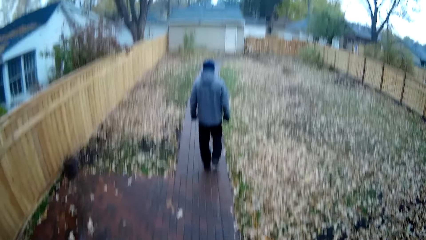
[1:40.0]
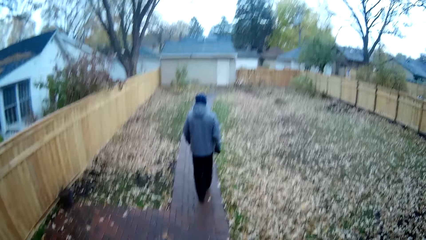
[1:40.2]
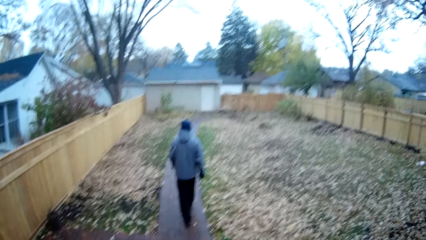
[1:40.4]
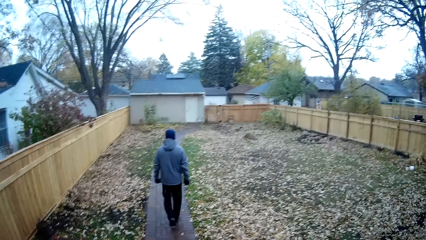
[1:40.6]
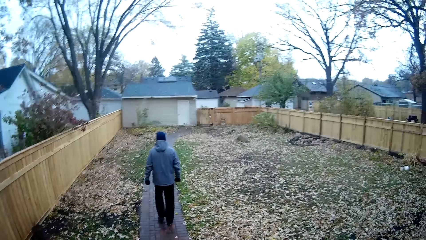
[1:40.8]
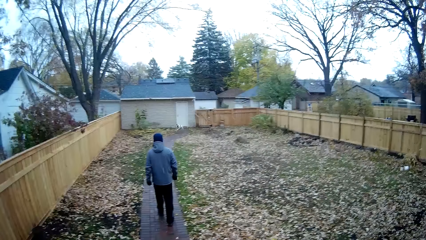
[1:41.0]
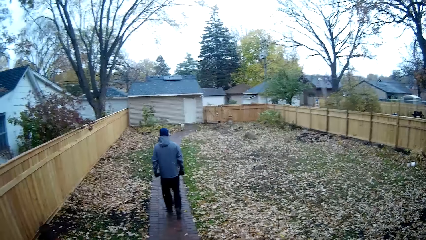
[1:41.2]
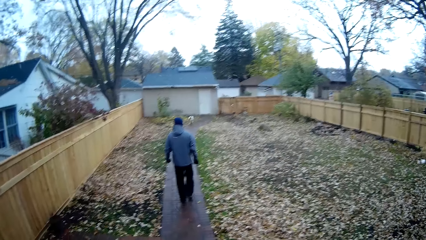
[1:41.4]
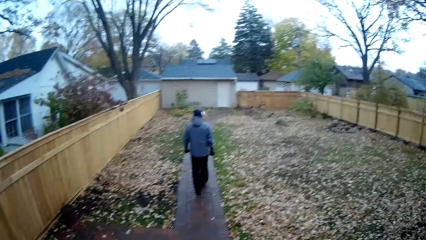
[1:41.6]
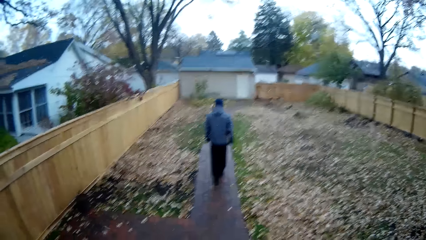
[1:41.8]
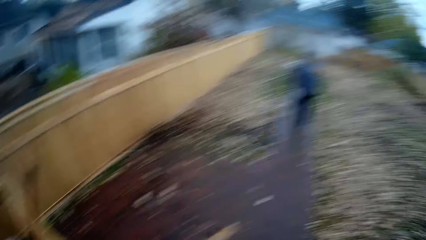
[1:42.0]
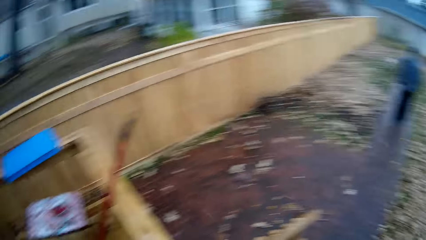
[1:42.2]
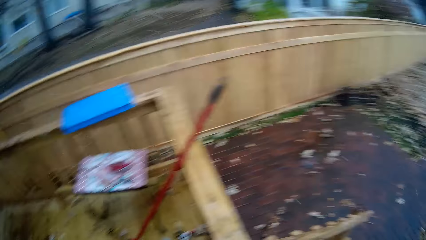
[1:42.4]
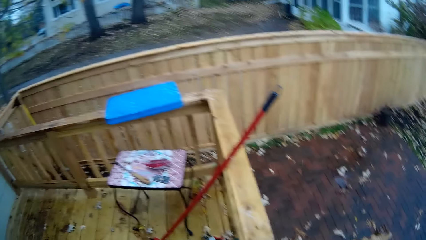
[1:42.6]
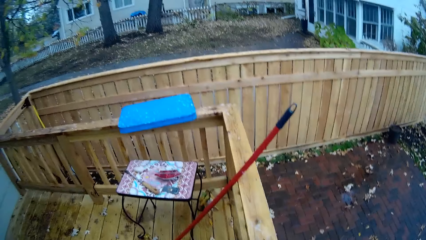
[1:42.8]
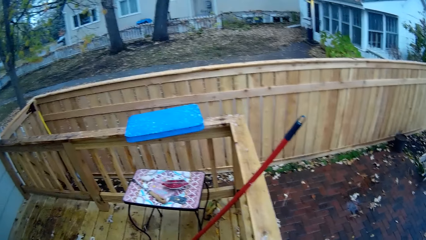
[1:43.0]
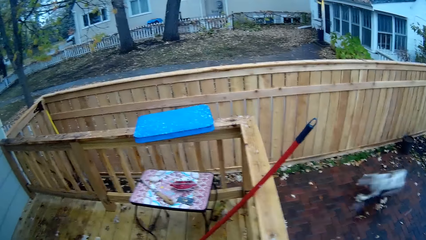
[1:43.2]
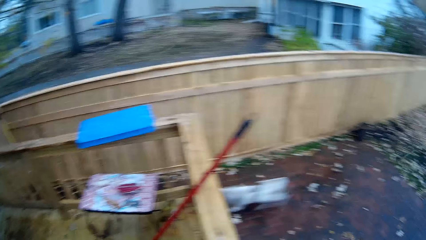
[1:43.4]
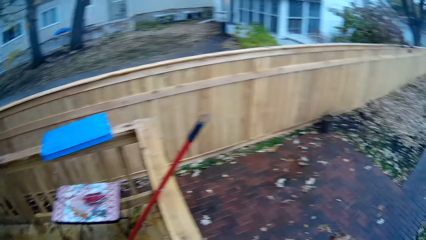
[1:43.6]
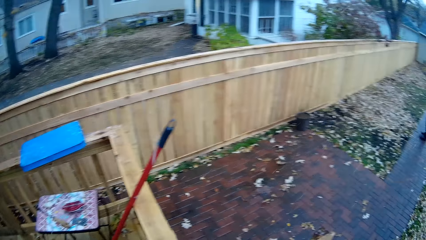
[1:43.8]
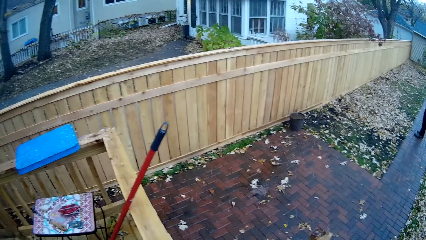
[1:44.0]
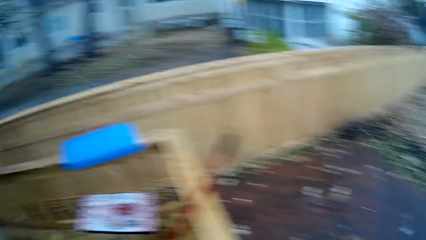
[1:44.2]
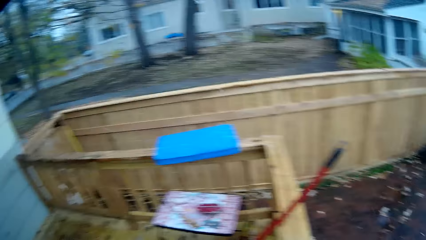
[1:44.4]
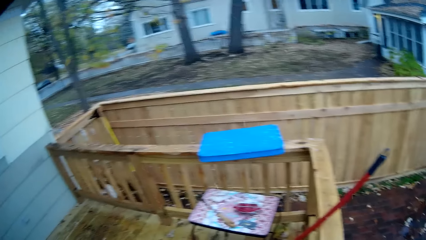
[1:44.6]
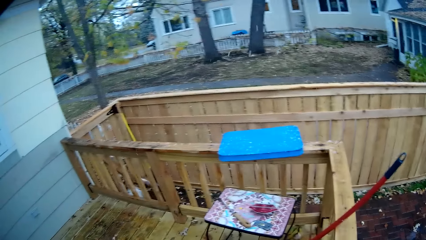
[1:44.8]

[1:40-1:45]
A man walks outside.

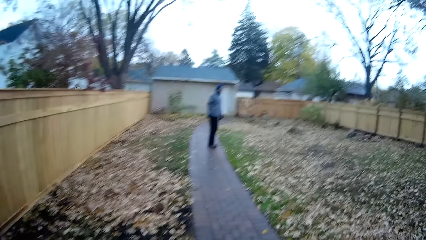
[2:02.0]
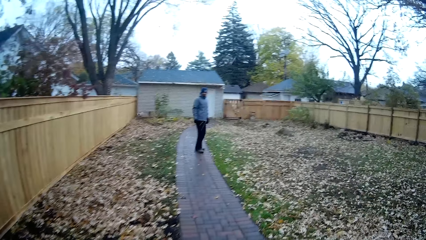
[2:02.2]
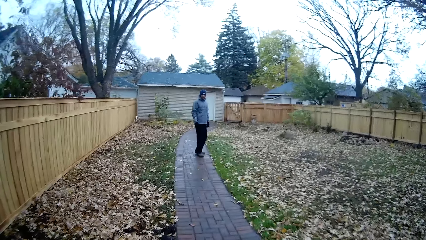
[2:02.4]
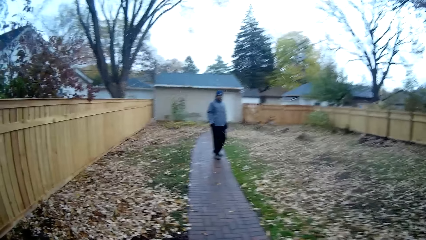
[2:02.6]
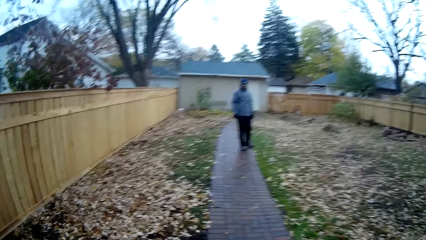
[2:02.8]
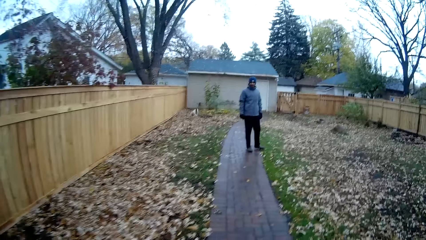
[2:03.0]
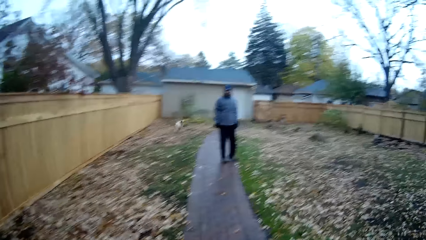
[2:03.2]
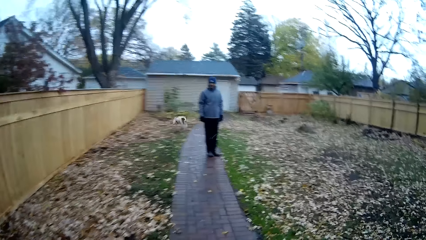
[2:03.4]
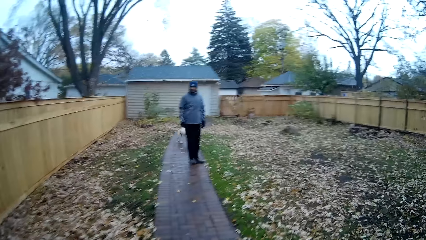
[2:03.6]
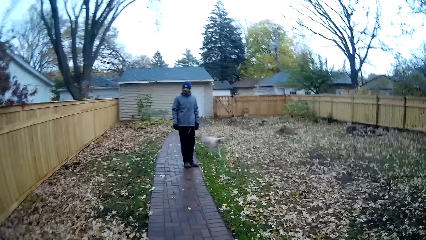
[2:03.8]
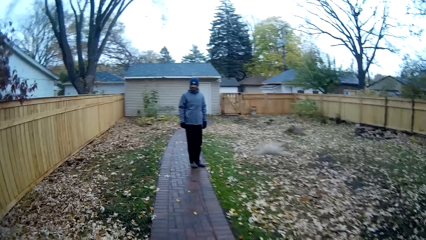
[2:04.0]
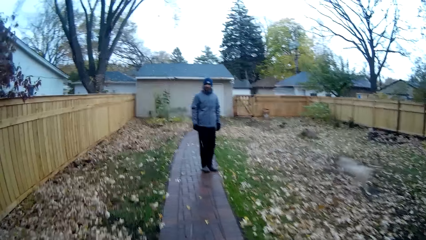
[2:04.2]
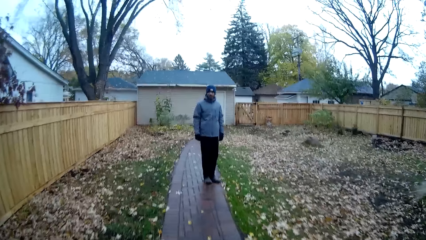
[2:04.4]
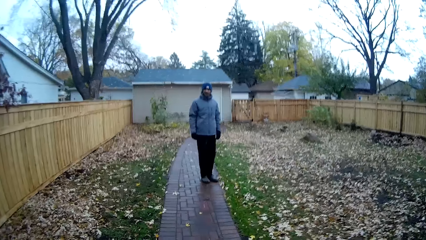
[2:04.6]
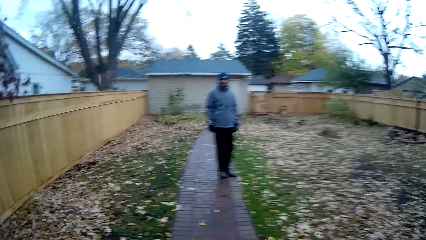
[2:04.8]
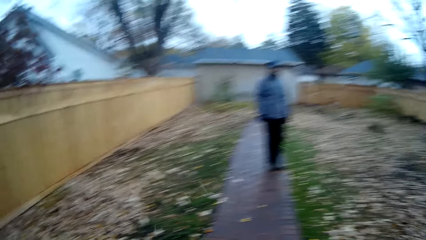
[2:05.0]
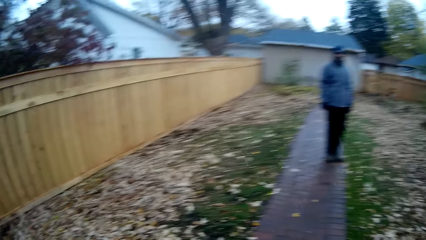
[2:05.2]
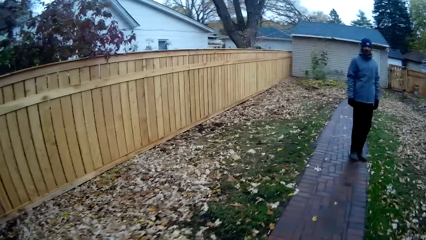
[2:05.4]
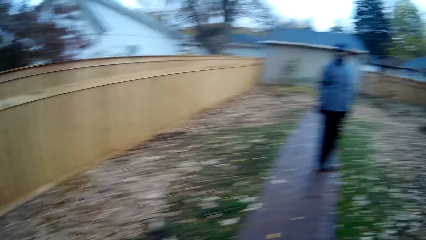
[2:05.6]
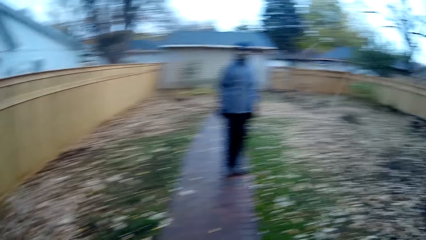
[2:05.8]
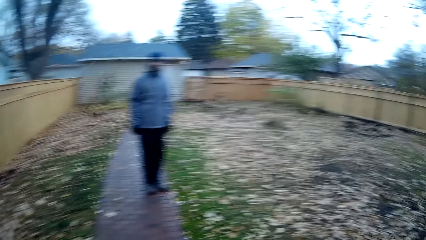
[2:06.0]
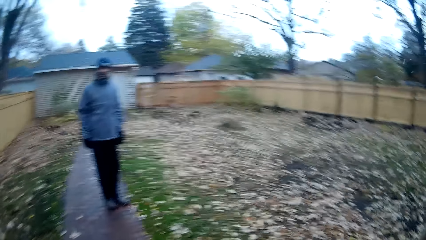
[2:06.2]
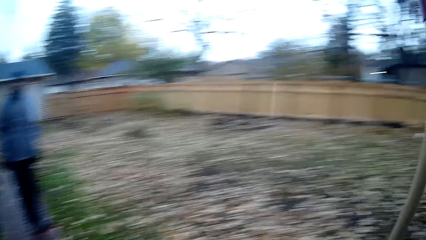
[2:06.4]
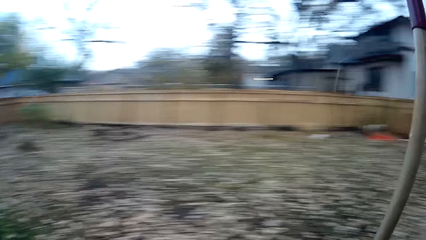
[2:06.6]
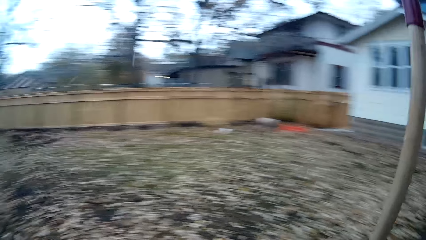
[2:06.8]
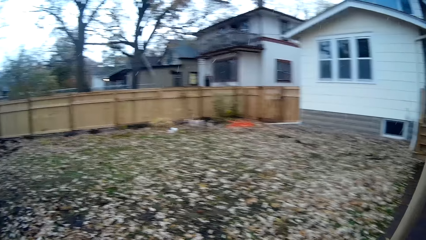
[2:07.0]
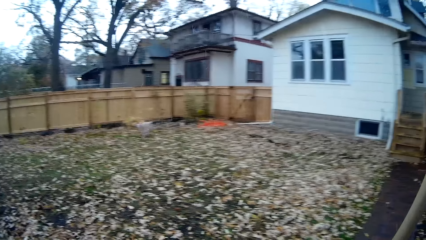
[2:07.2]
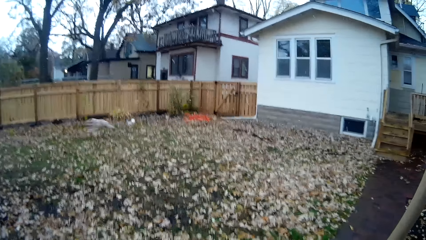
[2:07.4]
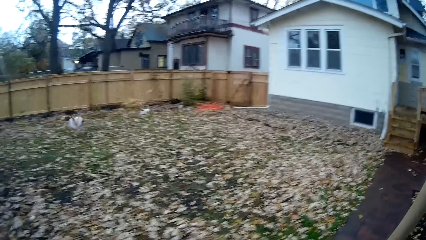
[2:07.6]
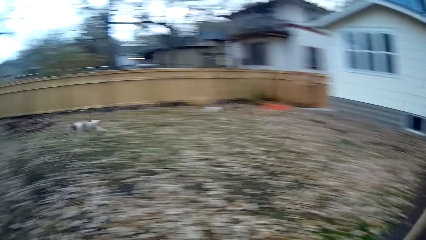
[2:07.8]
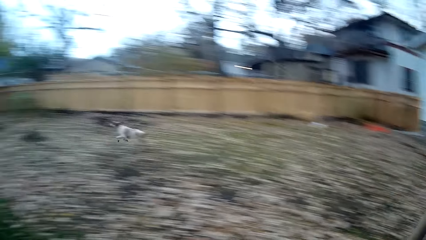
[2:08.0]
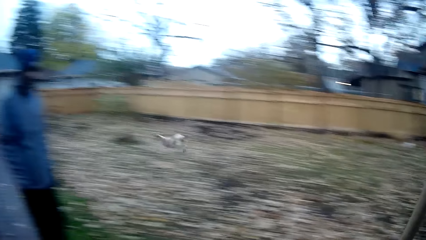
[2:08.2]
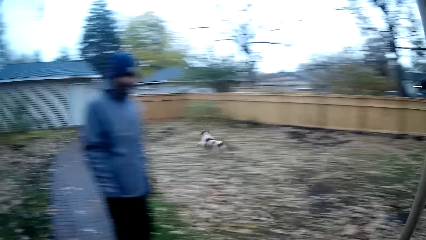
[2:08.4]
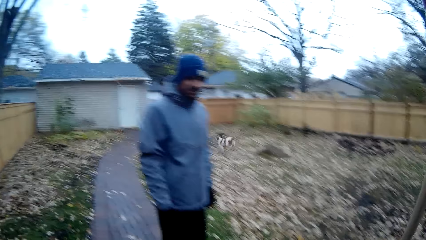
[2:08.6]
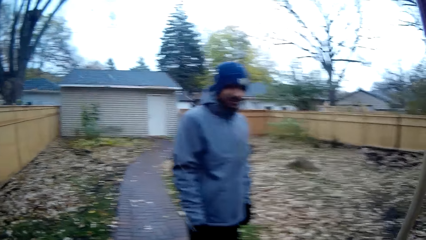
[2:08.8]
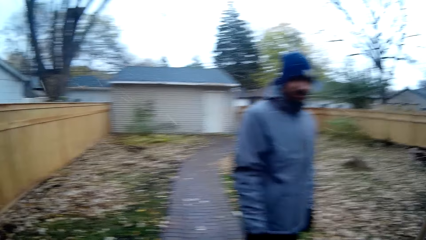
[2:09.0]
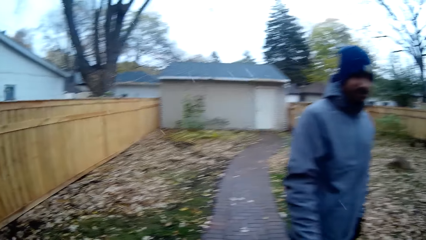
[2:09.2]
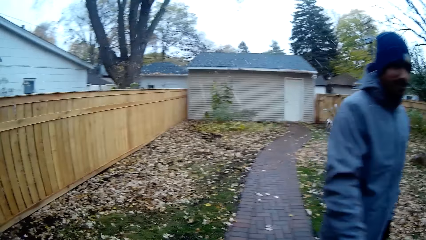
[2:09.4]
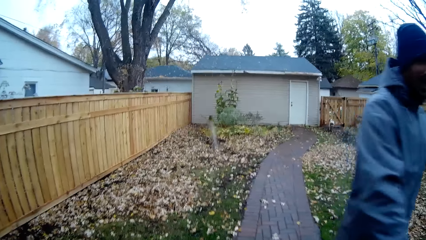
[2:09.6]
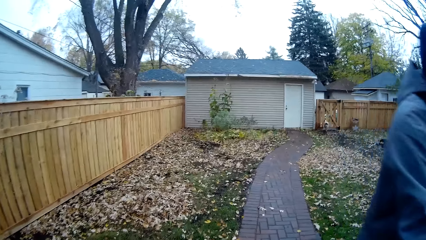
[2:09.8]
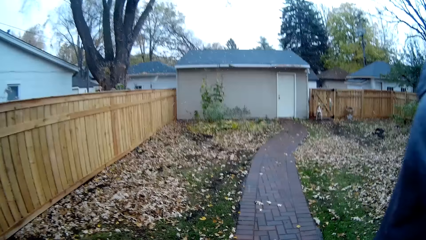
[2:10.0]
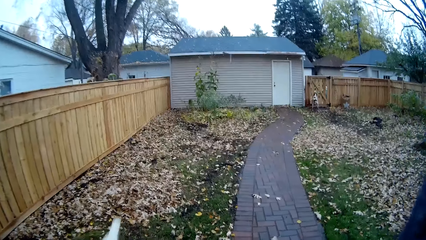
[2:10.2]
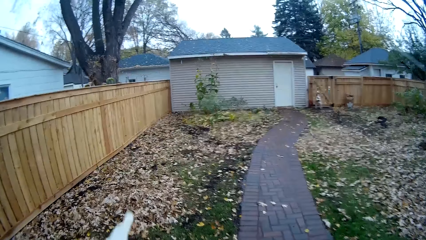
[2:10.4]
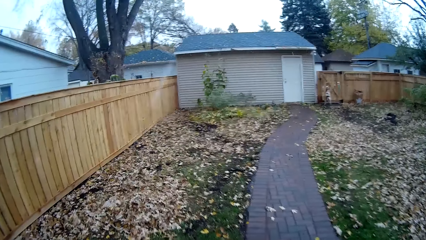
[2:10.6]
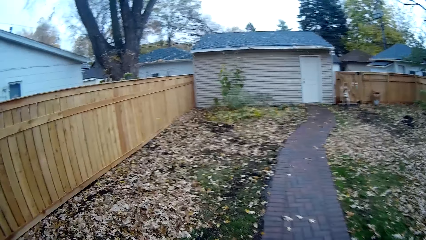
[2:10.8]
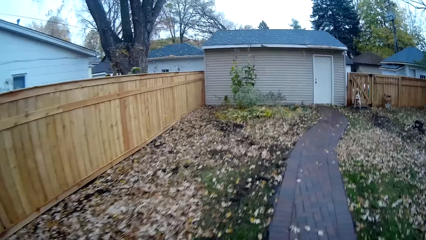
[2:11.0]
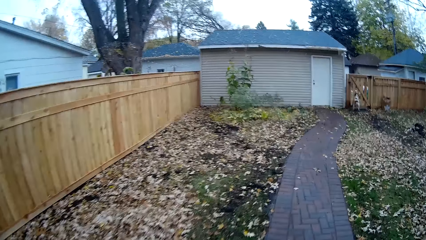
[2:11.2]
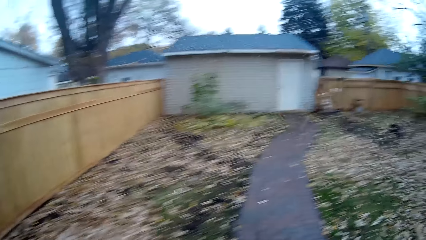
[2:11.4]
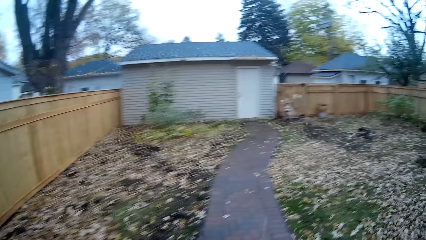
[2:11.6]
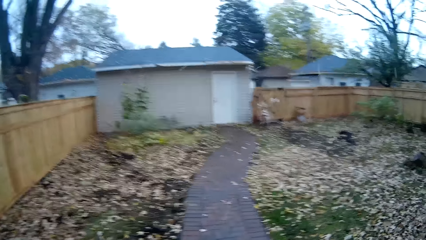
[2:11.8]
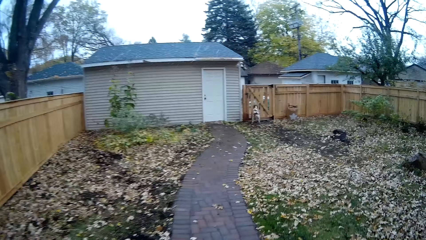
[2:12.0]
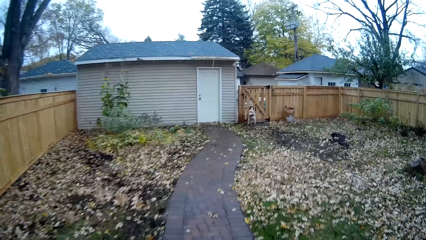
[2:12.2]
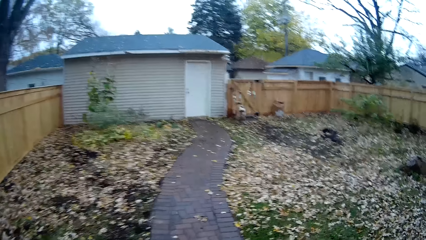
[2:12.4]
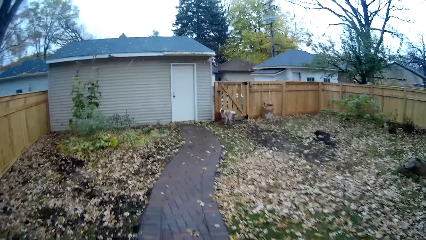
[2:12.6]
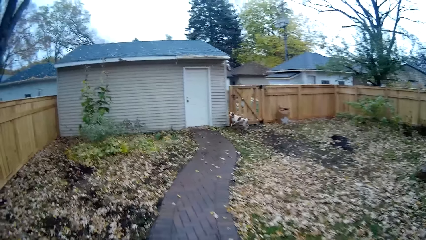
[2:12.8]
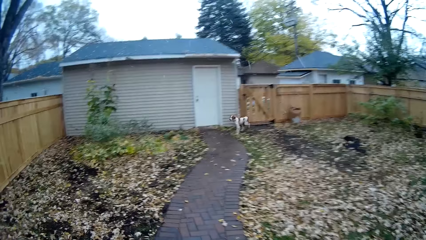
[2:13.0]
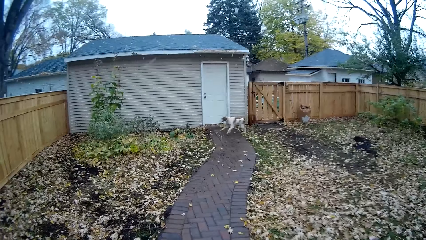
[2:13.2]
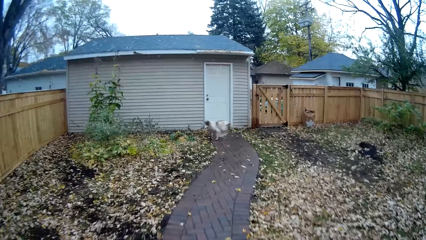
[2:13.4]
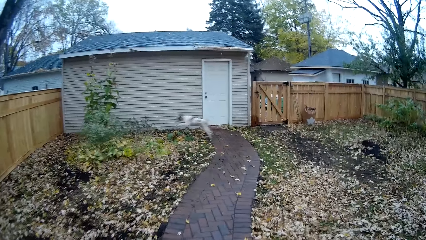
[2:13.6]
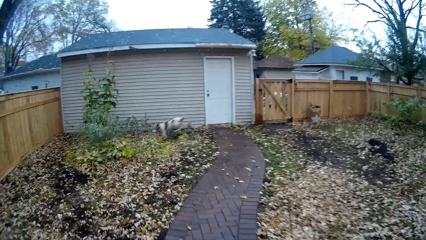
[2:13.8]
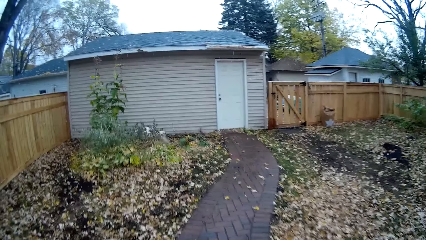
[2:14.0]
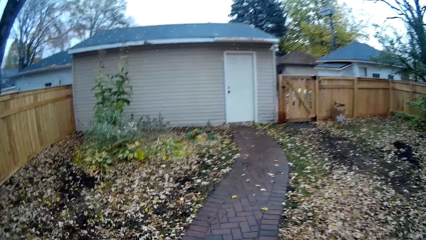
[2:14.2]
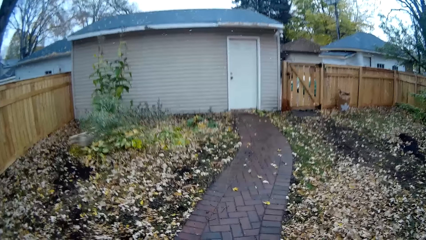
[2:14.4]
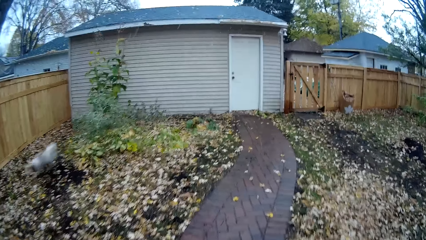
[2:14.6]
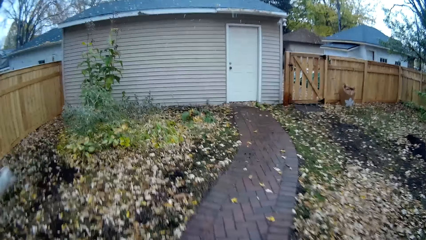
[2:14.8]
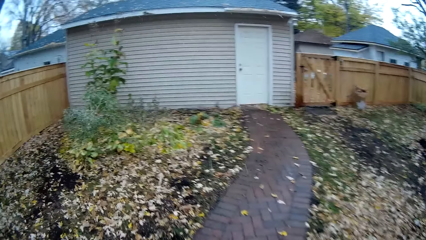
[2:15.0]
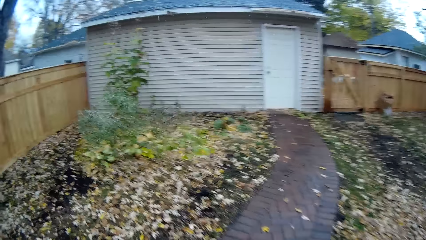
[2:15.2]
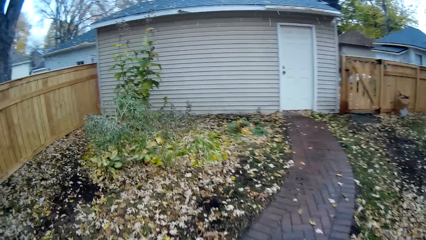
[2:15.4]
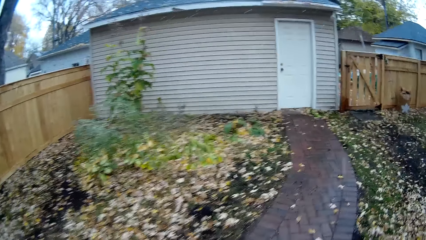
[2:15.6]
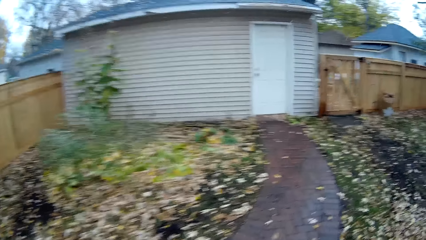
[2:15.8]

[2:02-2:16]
The camera wearer walks towards a store. They walk outside.
